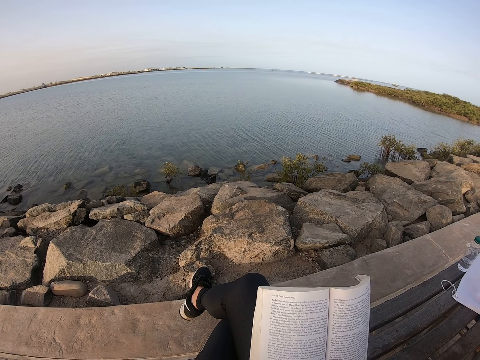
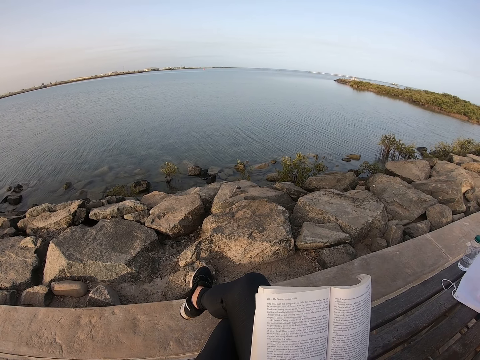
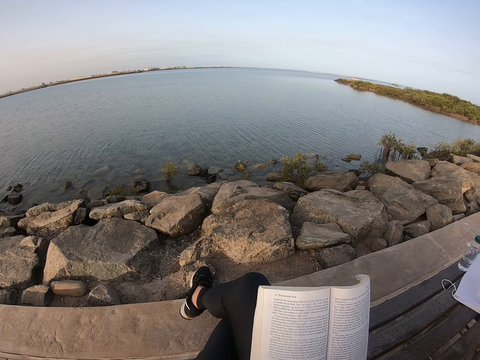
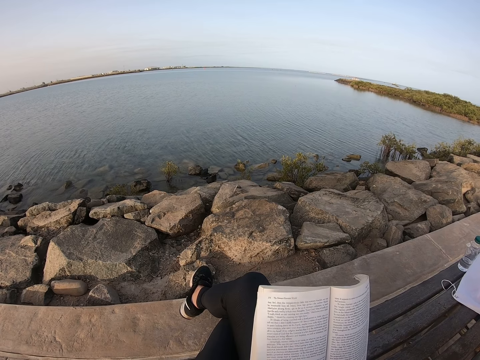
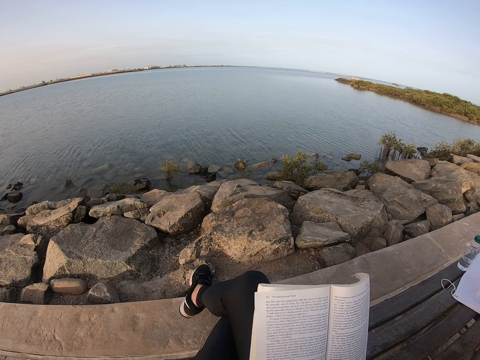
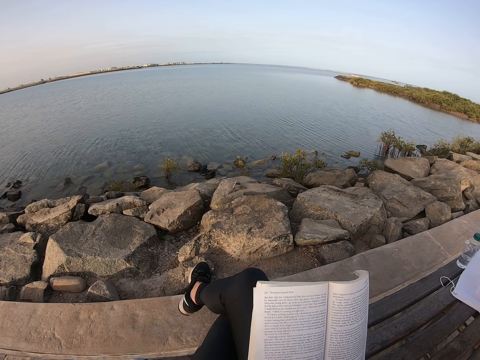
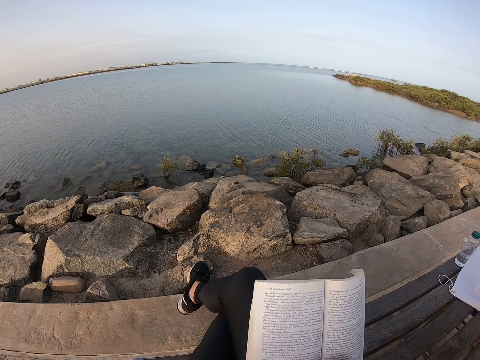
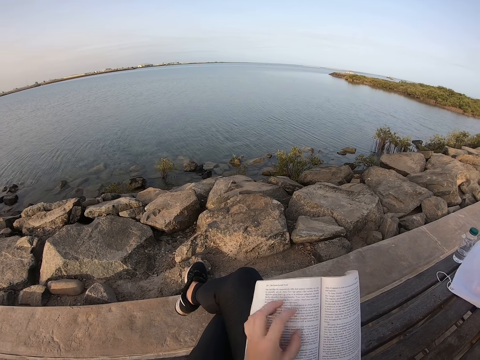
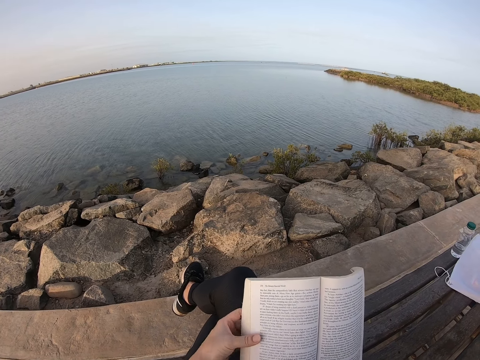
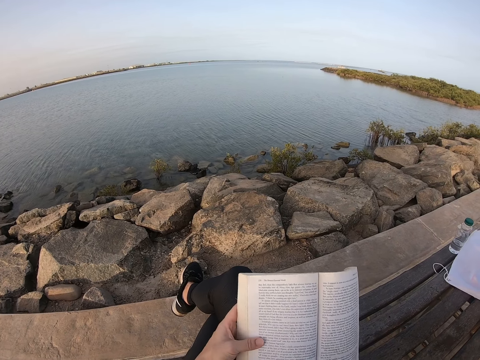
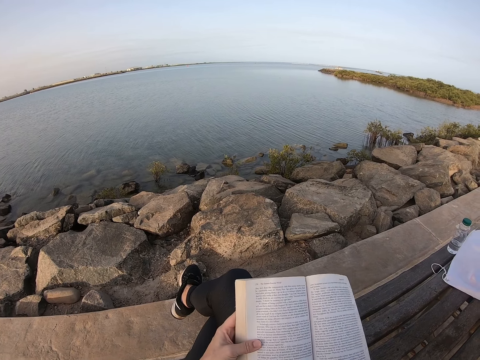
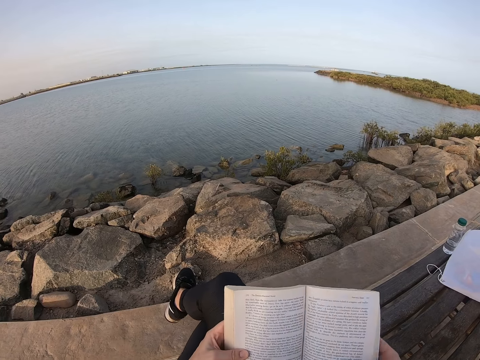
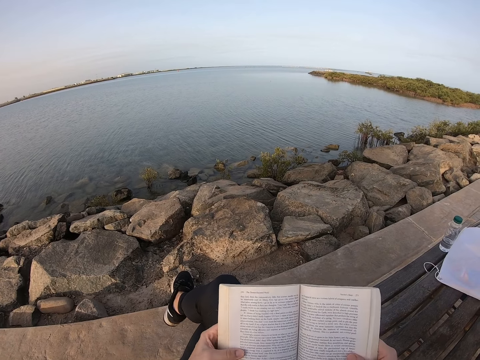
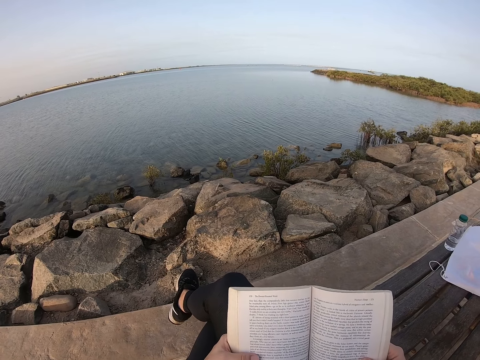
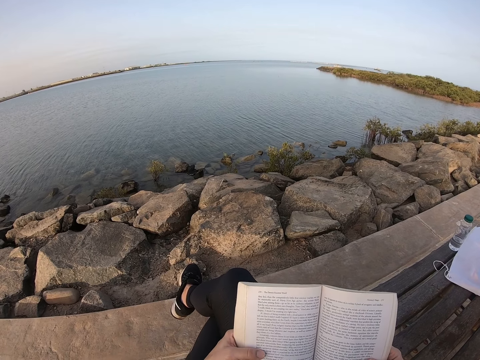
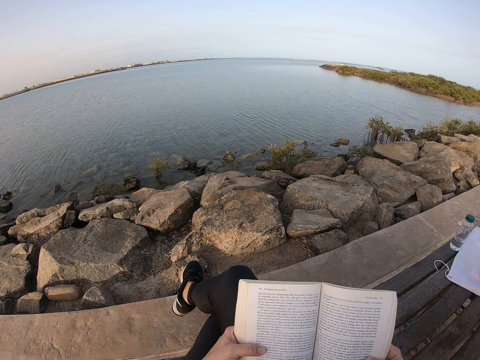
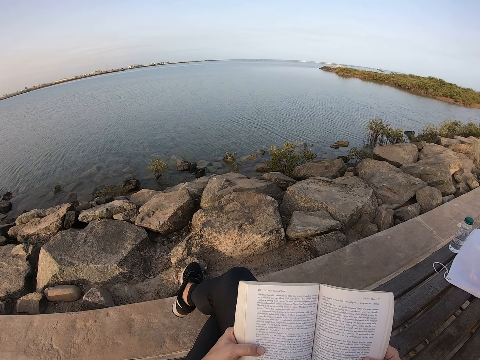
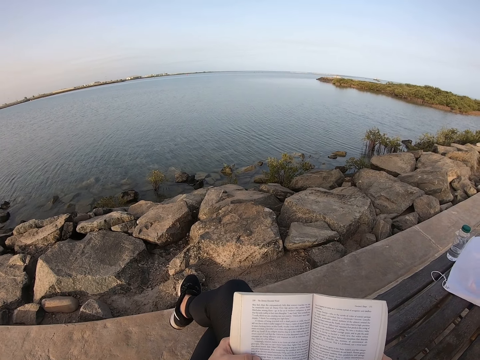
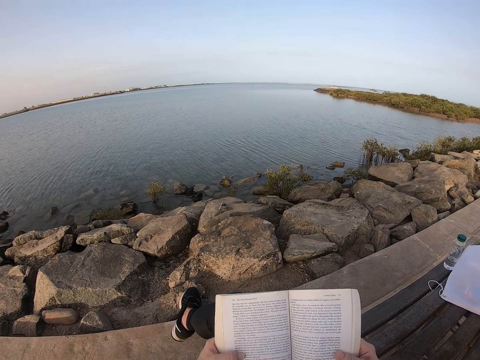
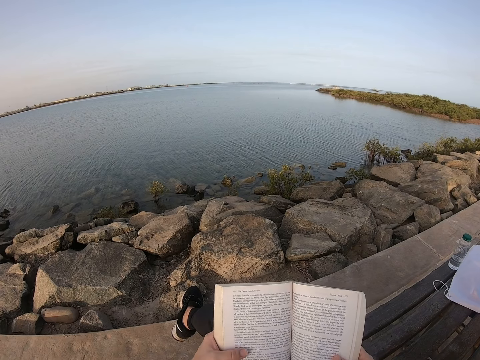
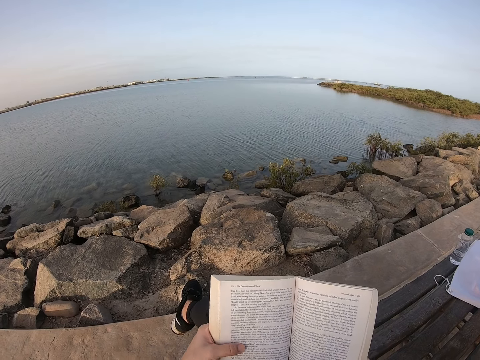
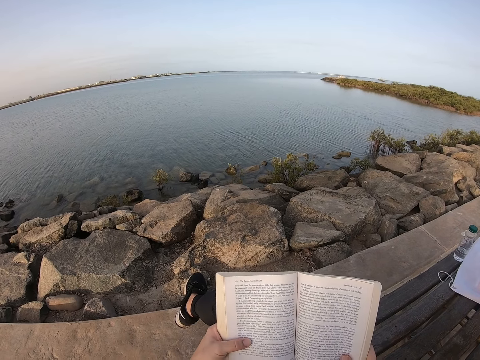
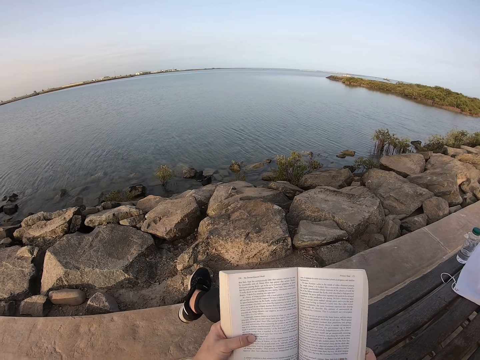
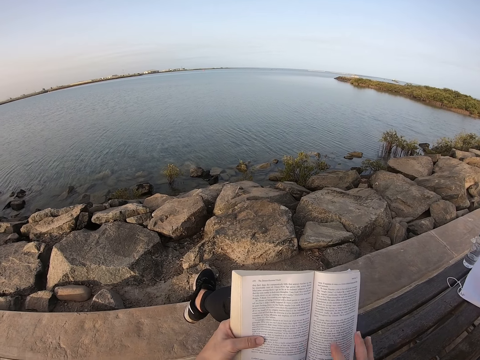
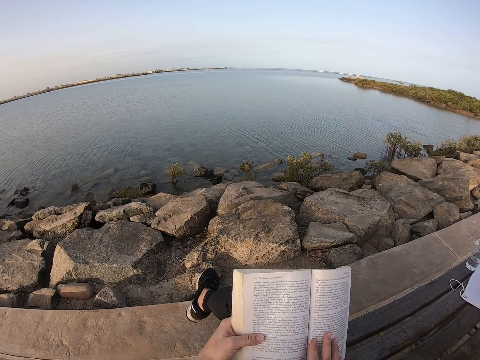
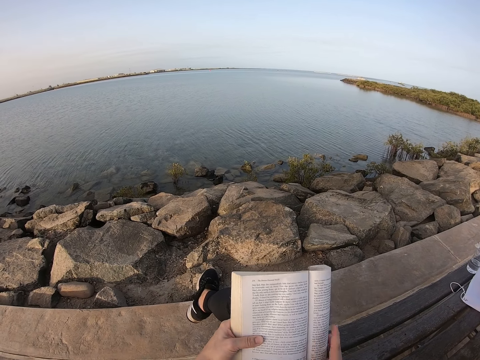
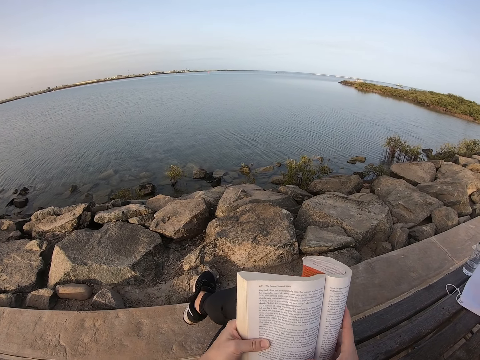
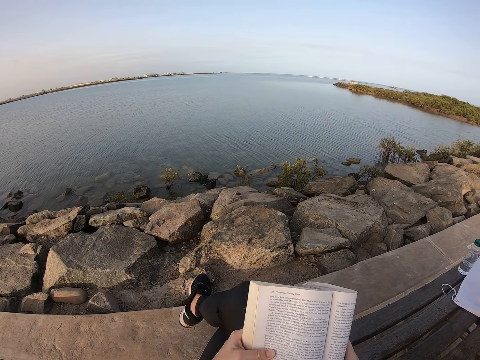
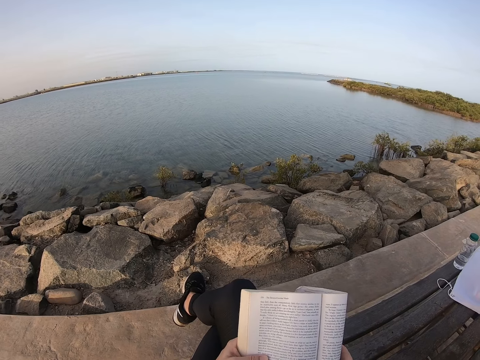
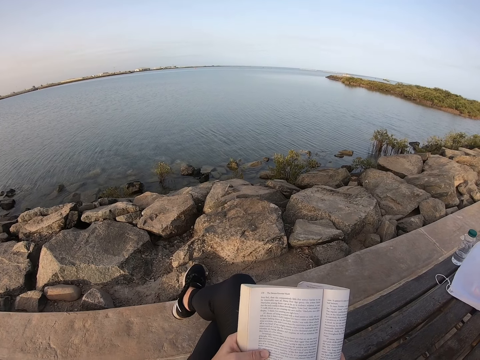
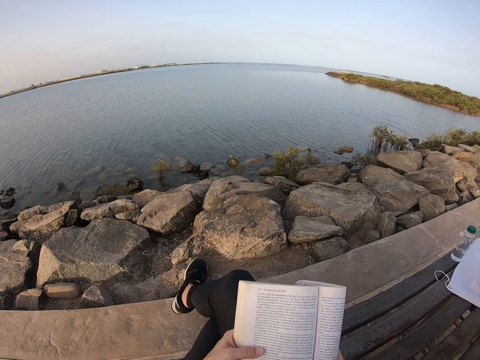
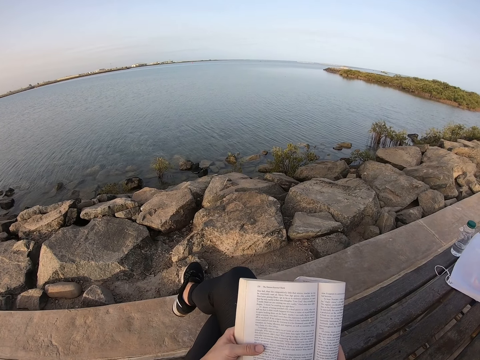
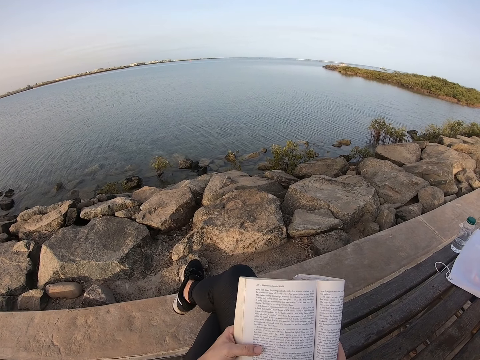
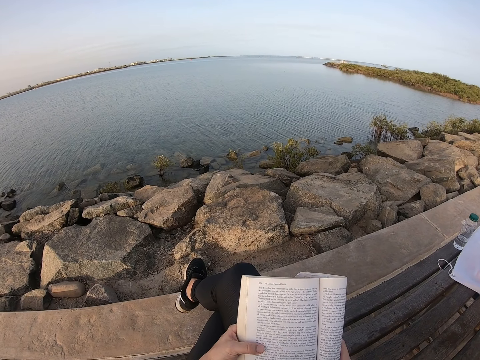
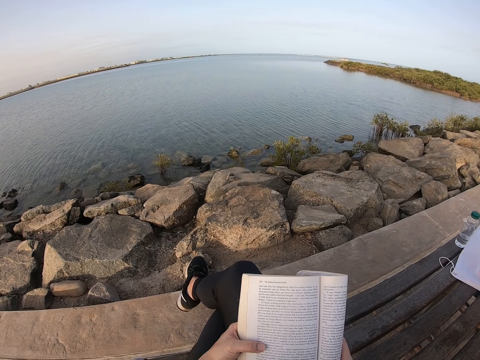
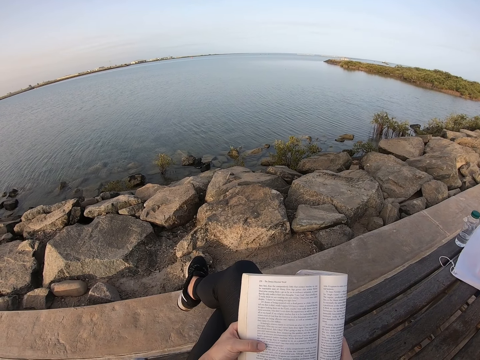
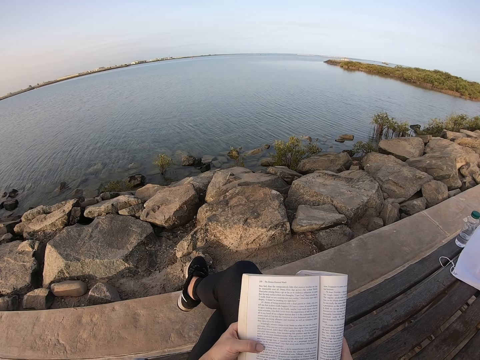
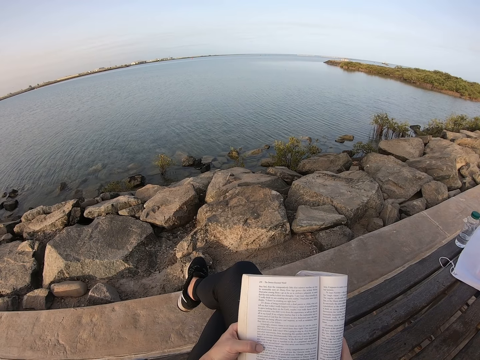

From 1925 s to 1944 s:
The camera wearer holds at the edge of the book with both hands. They read the book. They fold the book. They move a foot.

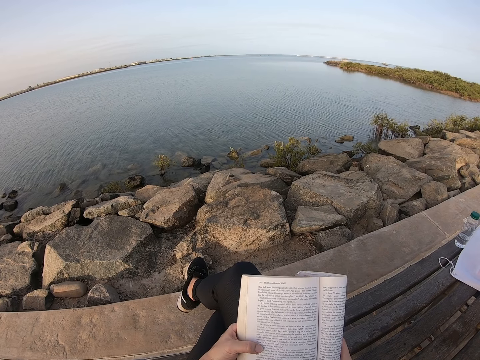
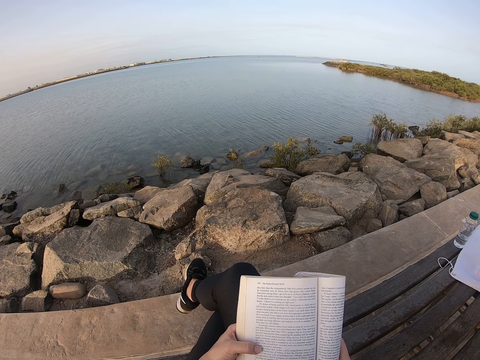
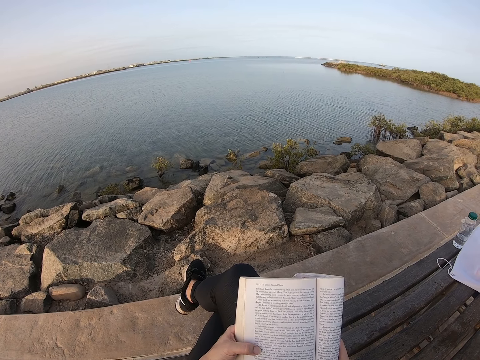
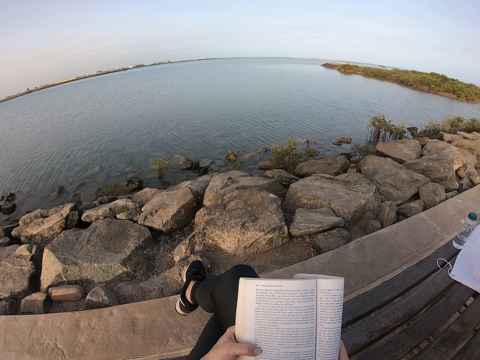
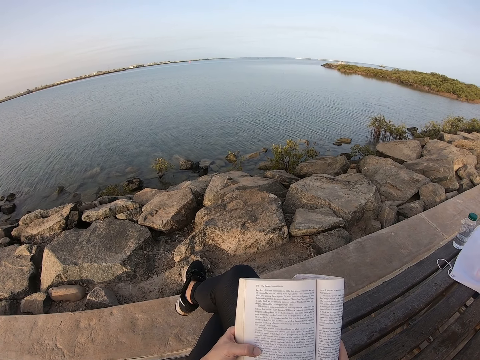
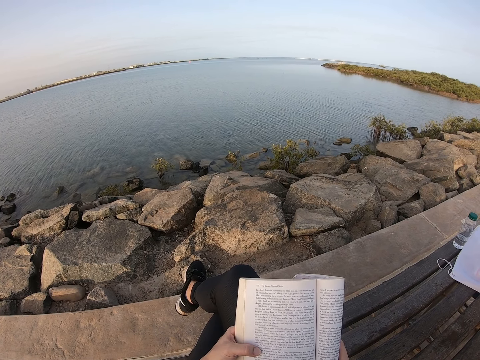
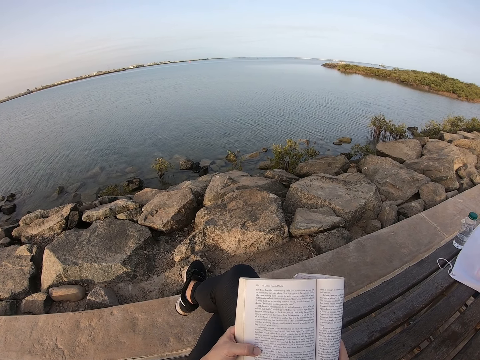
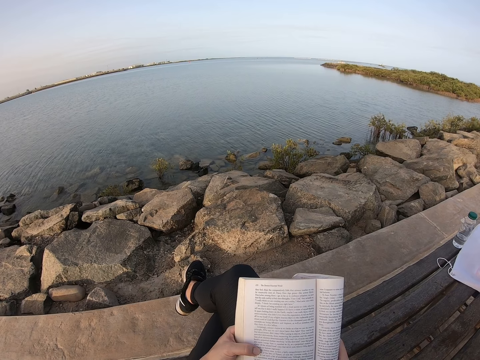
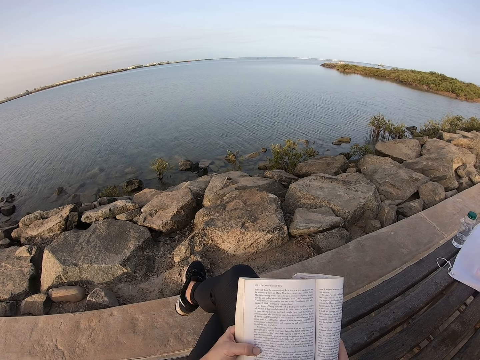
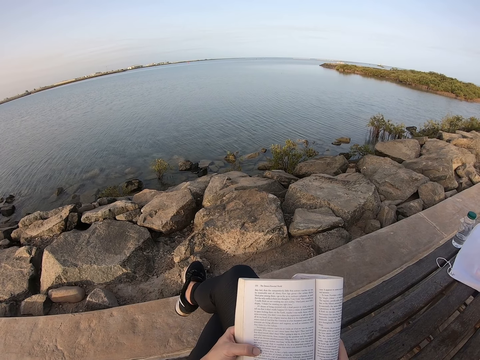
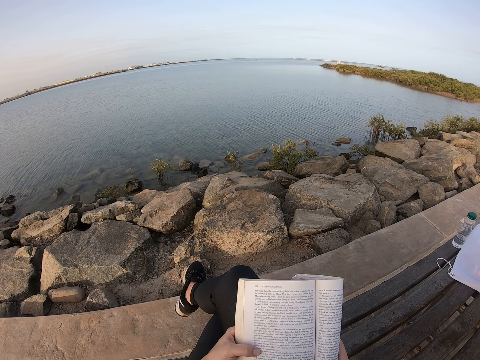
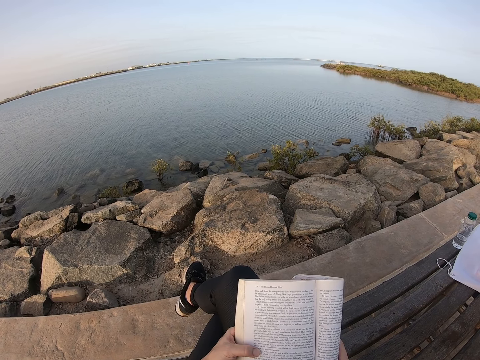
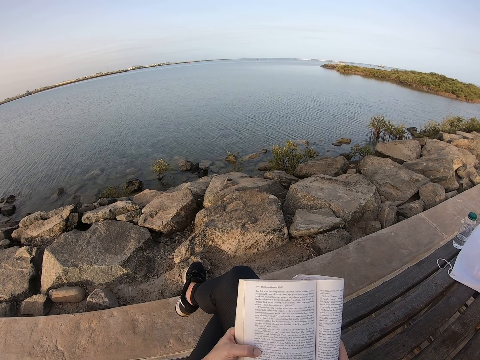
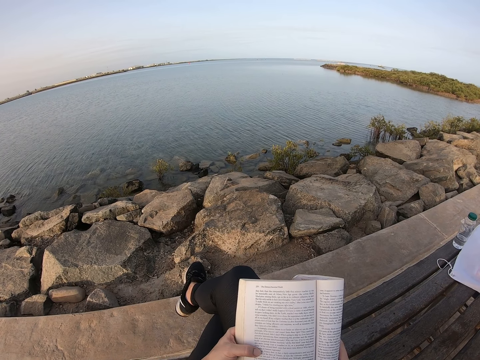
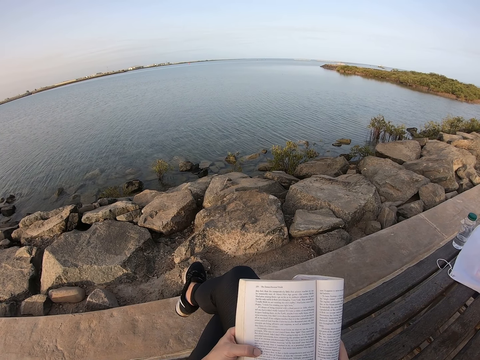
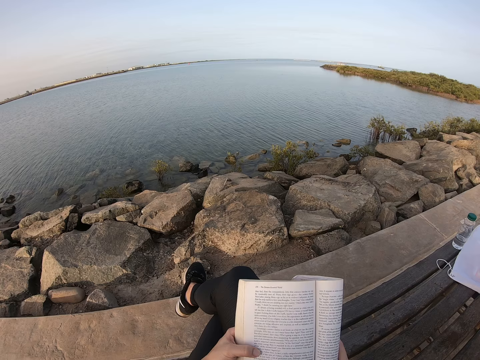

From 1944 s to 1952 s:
The camera wearer reads the book.
